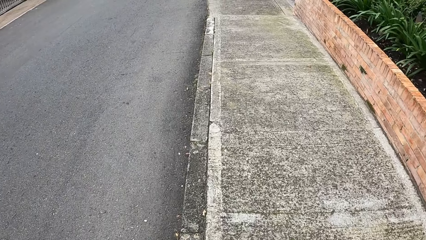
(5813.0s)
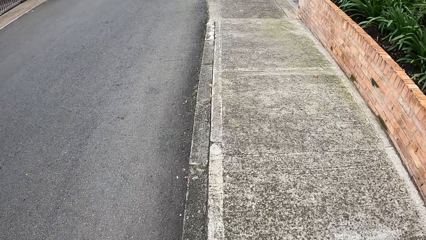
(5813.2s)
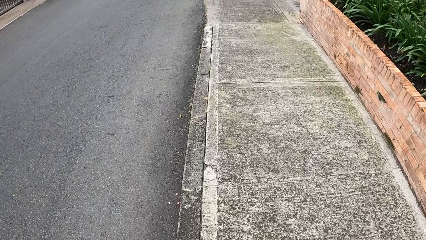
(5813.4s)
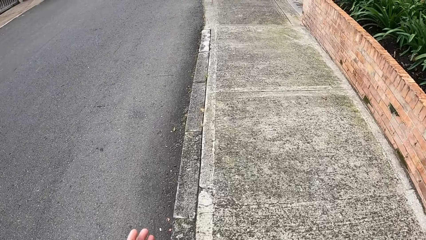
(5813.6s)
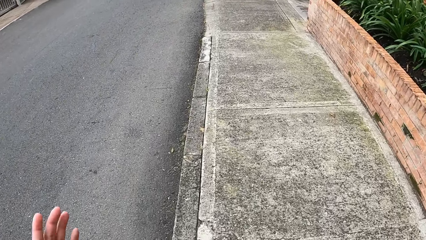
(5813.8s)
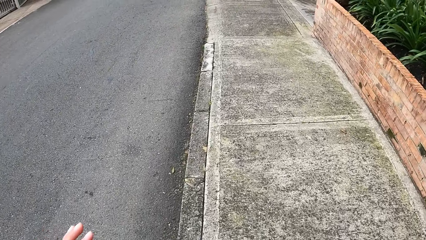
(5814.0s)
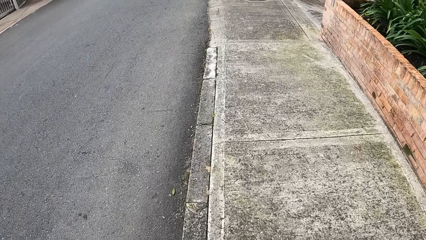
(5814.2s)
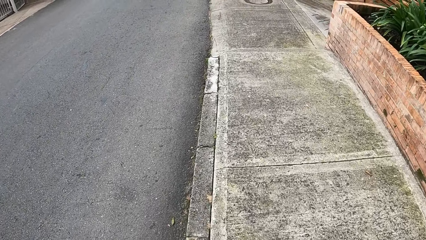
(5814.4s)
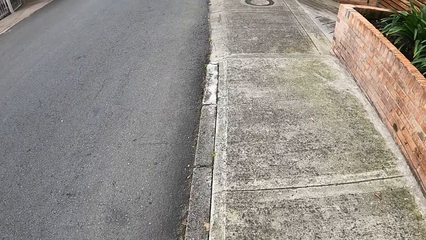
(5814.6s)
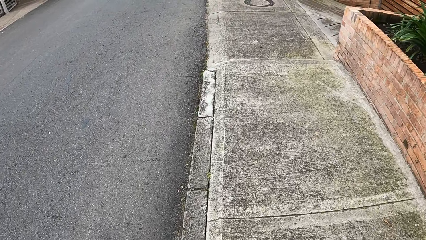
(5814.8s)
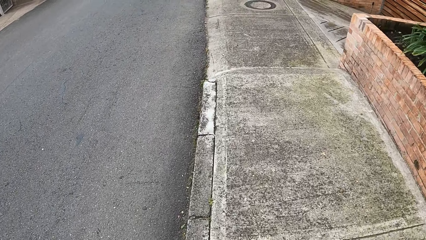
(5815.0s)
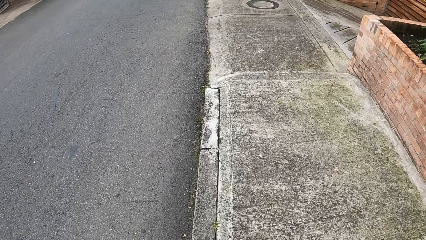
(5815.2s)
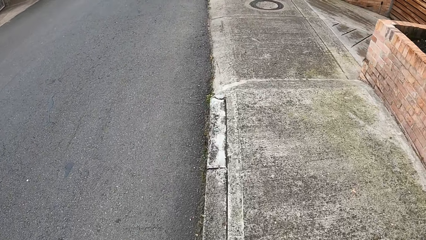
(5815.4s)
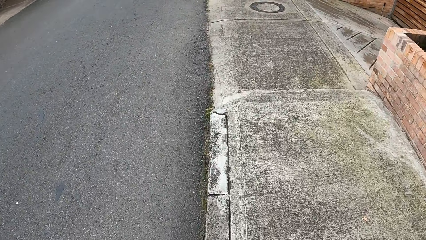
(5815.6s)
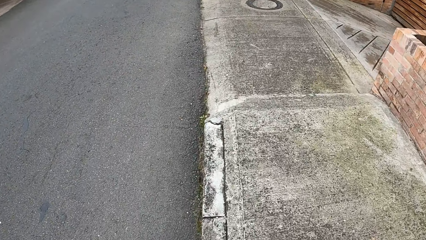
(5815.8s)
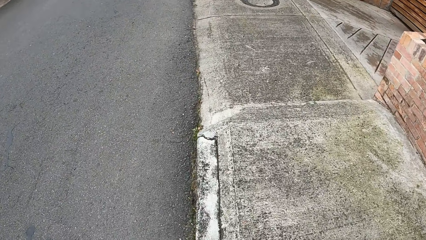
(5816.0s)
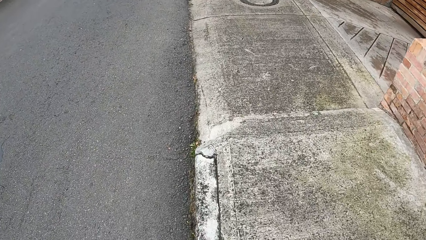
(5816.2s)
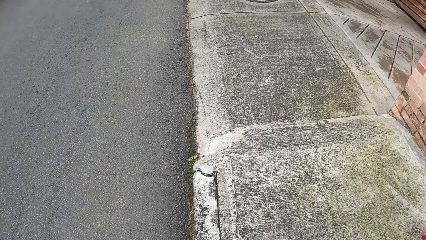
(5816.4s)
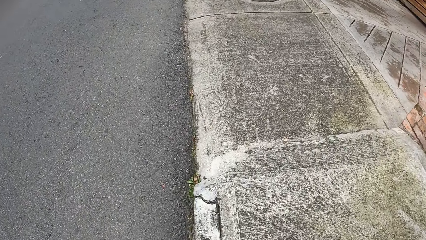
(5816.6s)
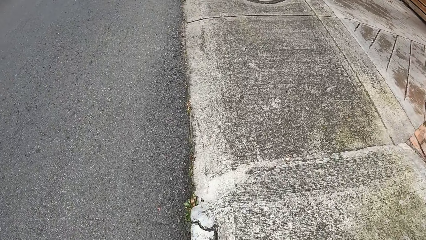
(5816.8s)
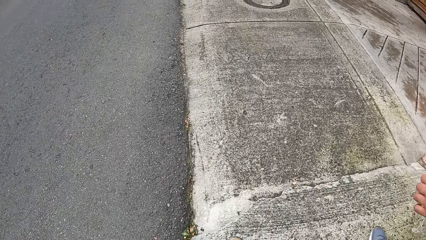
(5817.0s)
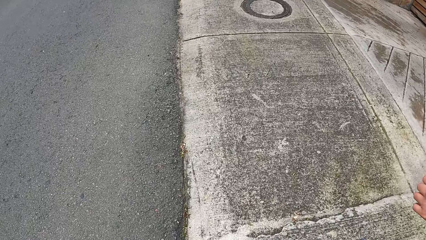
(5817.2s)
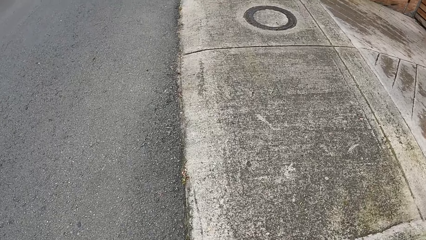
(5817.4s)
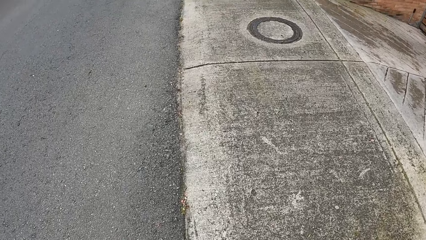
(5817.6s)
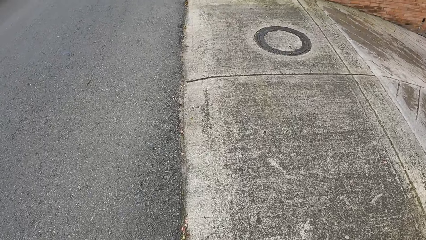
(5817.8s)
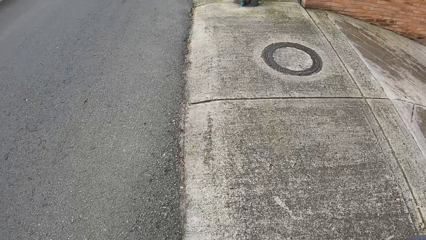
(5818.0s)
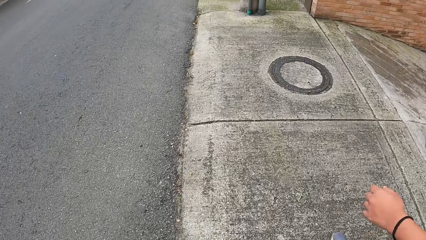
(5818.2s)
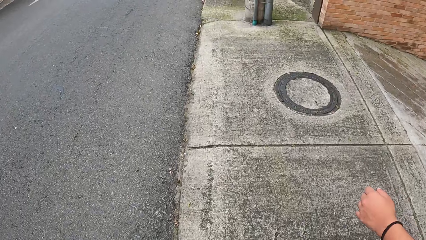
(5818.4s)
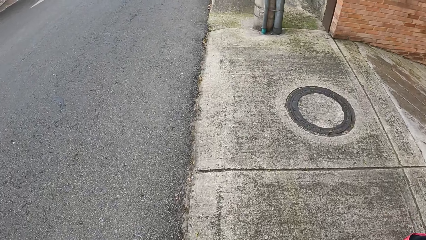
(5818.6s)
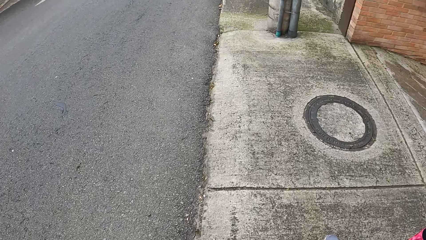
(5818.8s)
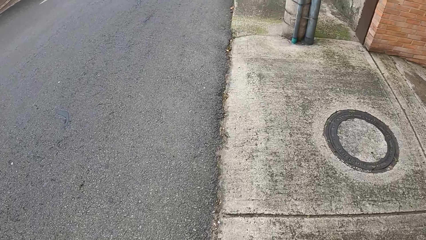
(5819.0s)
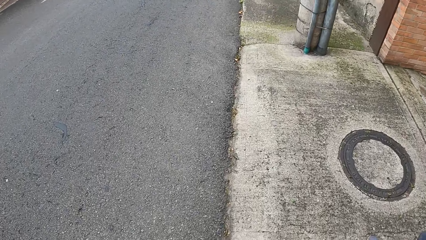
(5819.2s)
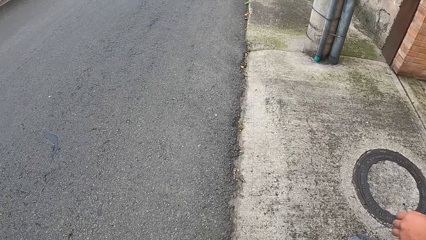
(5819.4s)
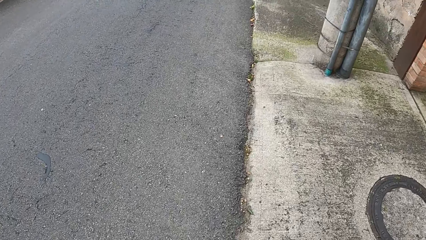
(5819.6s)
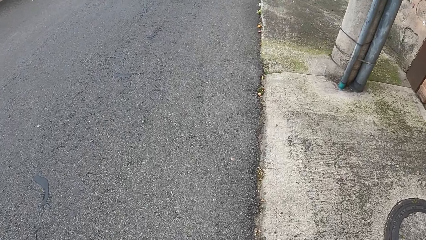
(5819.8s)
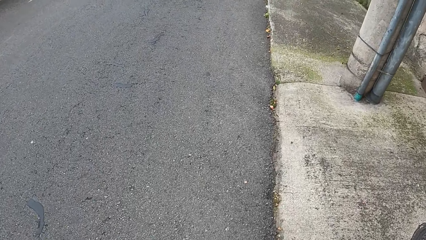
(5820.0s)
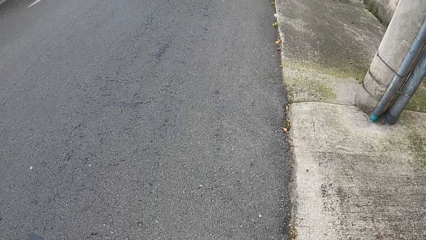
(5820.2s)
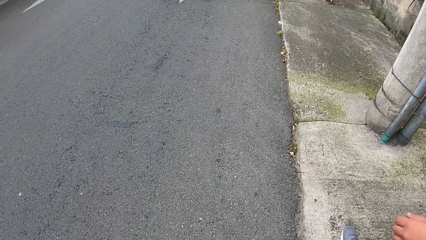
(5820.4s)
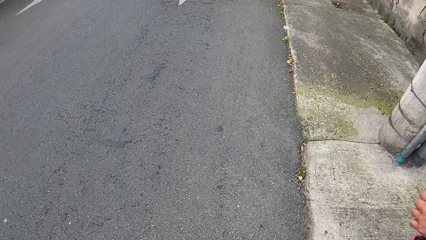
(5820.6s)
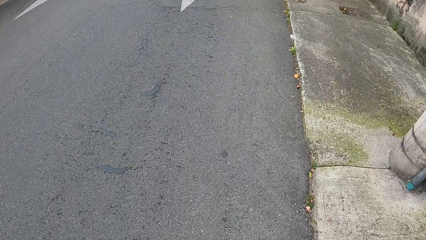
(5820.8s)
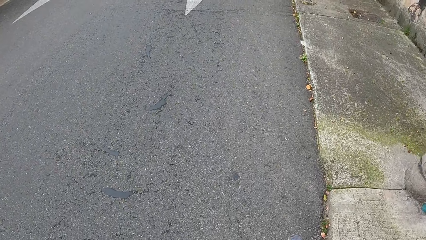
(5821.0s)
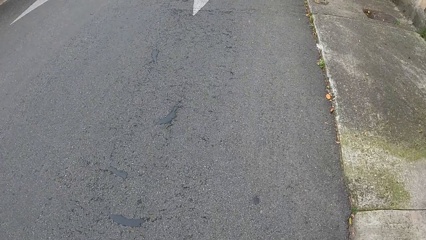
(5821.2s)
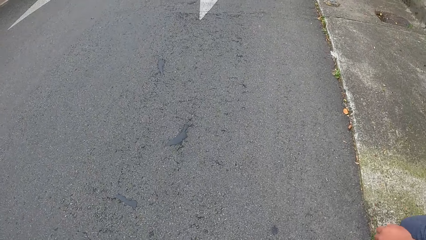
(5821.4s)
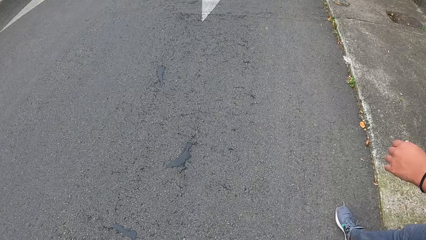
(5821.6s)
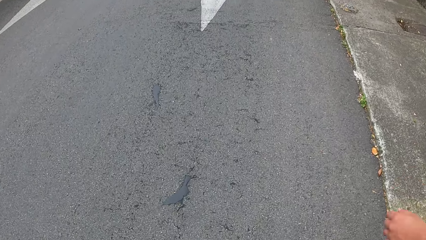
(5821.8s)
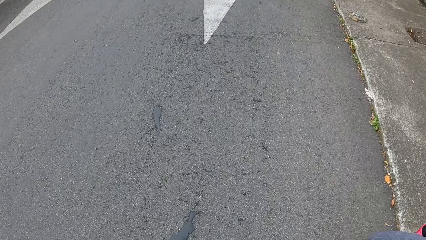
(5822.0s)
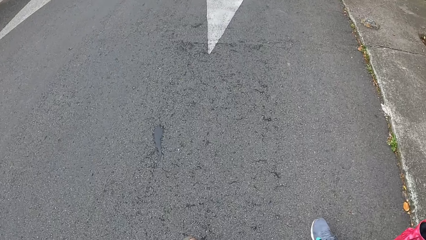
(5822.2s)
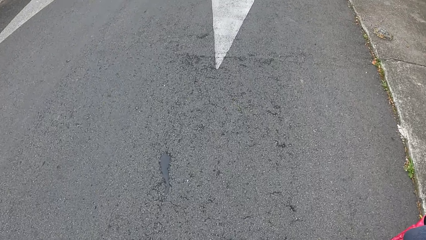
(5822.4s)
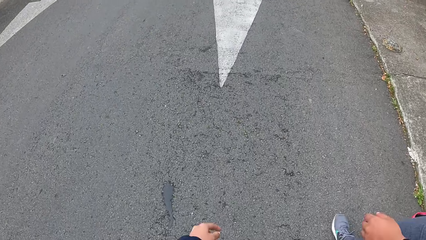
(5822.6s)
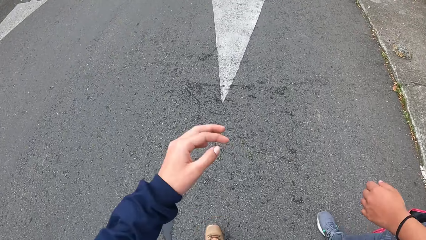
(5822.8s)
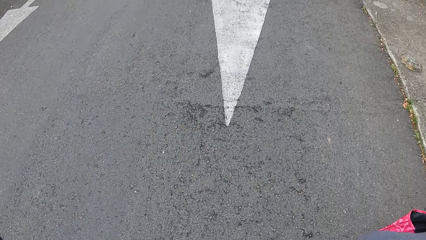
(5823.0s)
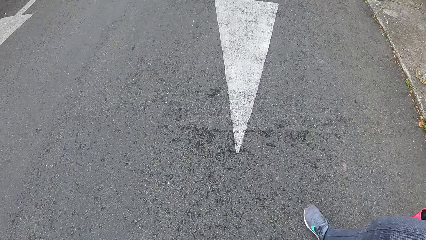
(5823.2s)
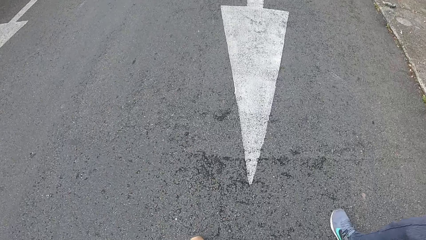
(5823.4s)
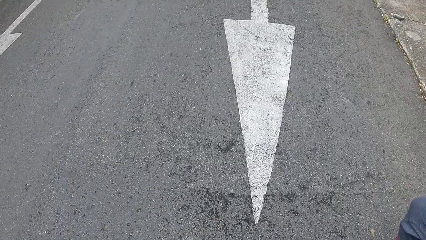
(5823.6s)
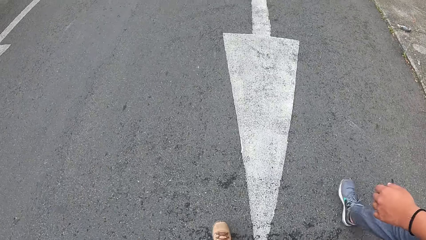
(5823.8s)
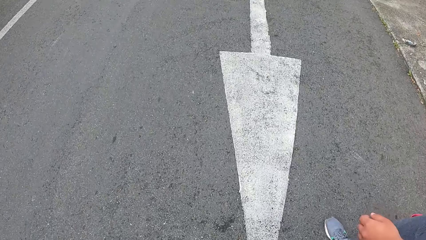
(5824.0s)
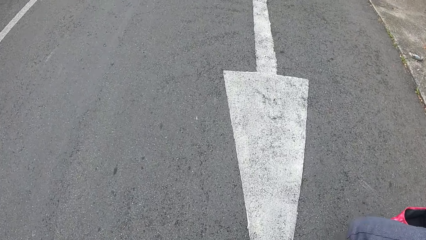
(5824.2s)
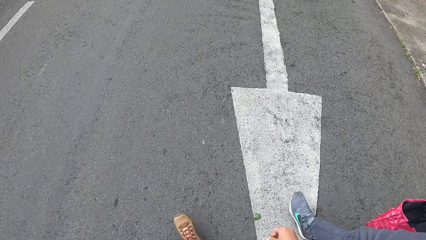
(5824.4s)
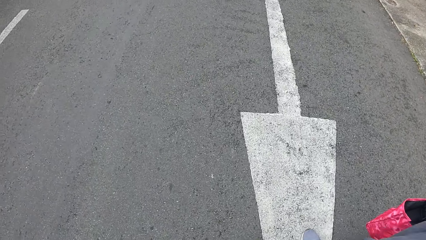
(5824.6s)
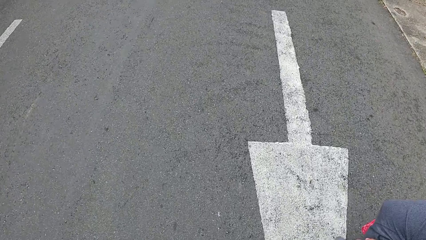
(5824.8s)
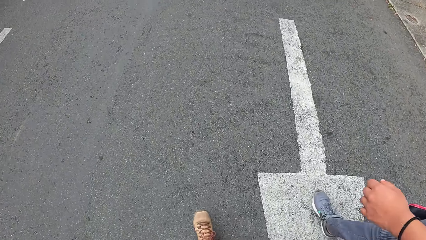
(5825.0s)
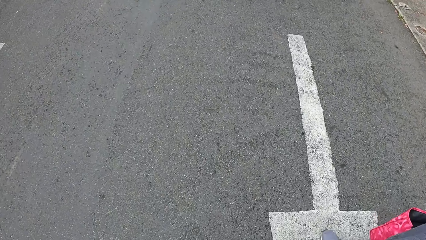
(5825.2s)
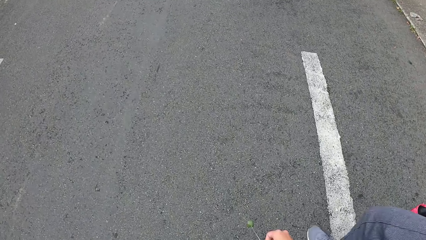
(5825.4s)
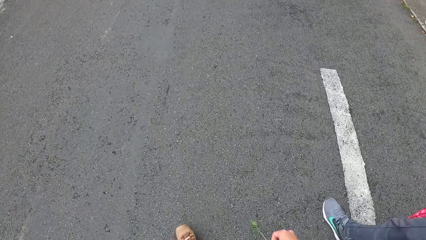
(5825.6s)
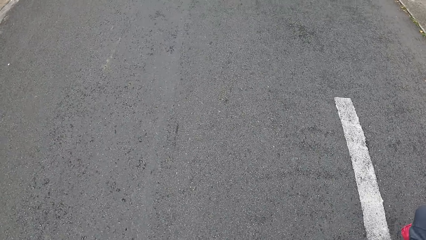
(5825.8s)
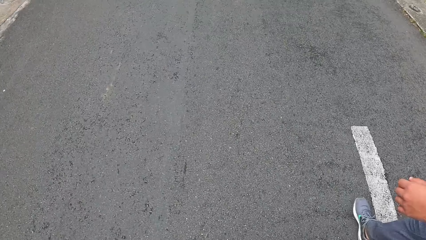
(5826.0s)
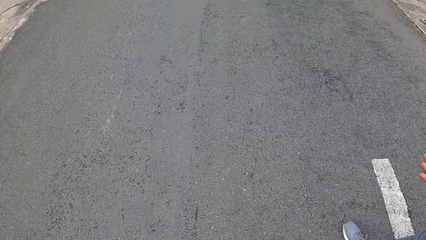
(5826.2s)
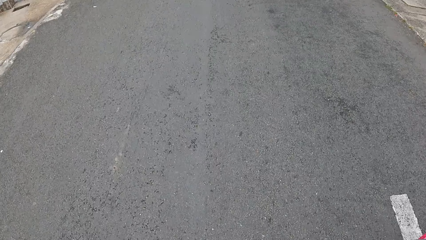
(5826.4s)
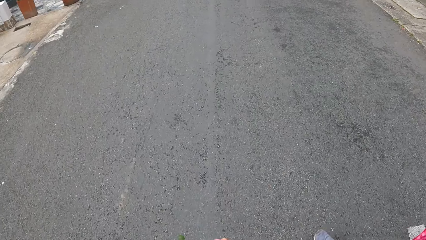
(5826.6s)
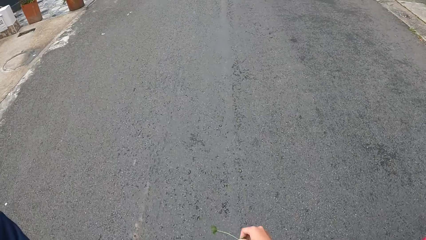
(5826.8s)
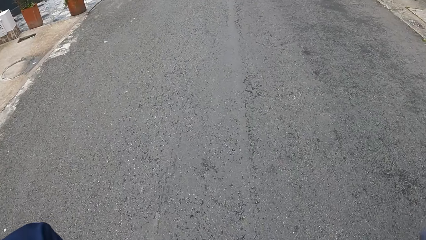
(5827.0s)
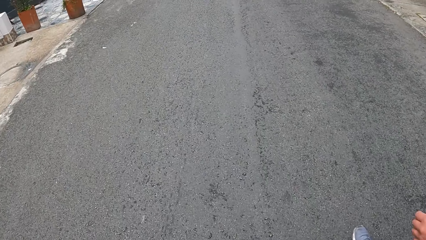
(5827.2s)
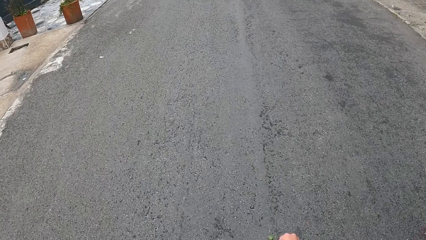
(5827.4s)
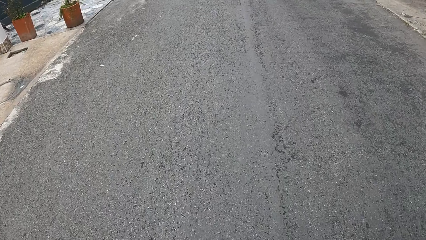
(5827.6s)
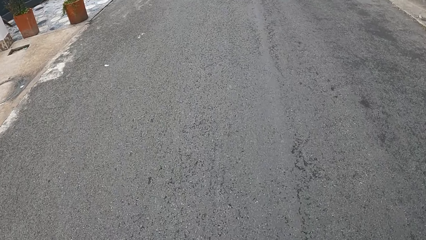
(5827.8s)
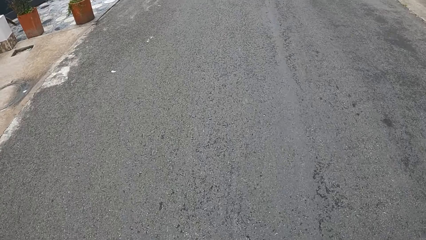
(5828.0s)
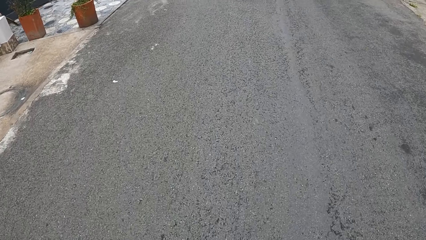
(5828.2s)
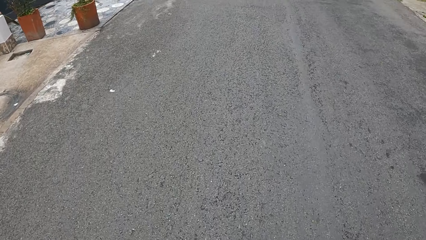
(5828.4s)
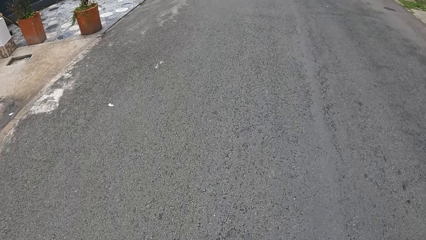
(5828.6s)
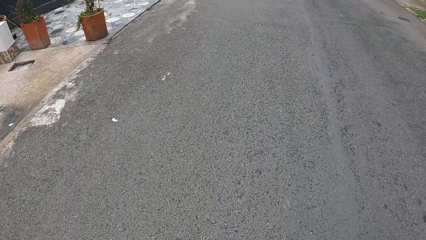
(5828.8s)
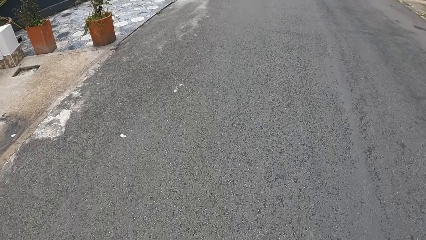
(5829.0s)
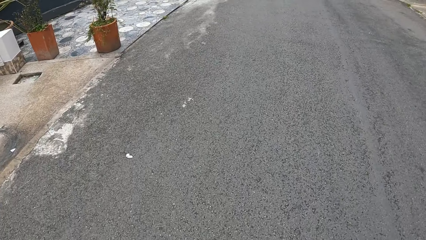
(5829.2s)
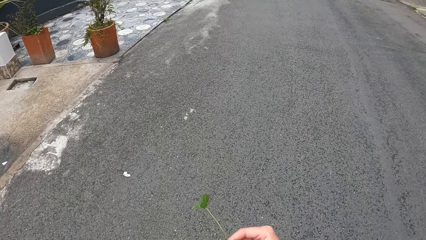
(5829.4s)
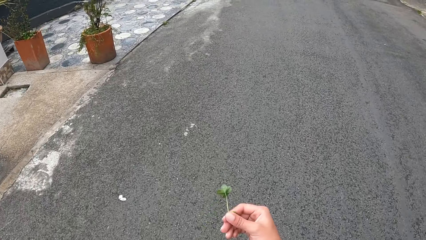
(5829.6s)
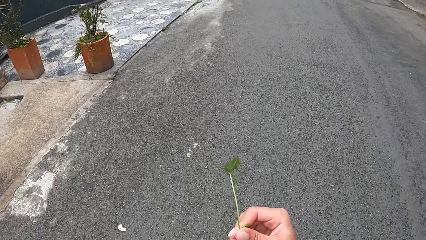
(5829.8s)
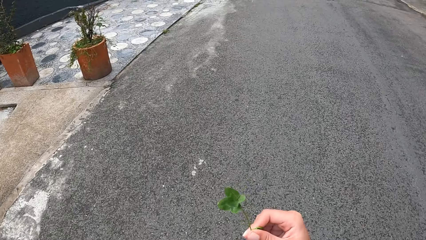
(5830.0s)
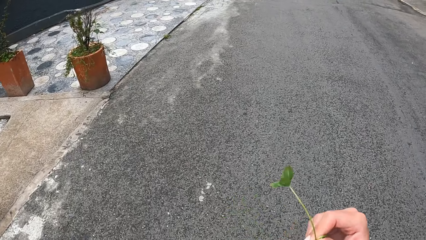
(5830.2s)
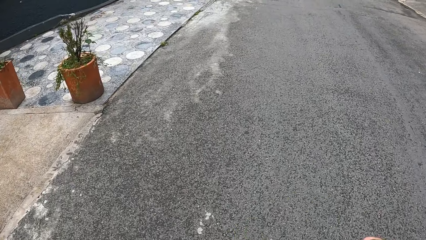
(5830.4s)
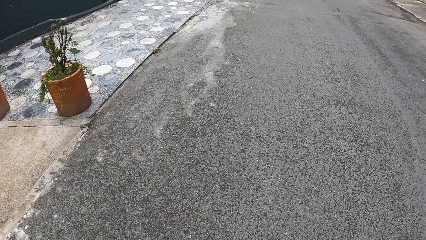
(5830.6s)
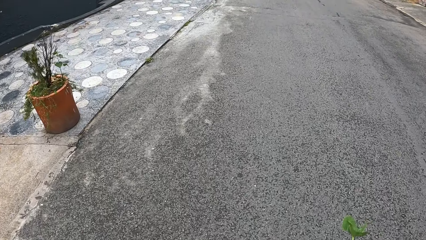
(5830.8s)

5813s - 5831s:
A person walks around. The camera wearer touches her hair with her left hand. She raises a hand around. She walks around. The person walks around. The camera wearer holds the leaf with her right hand.
